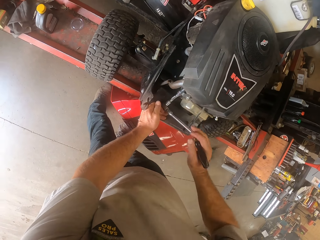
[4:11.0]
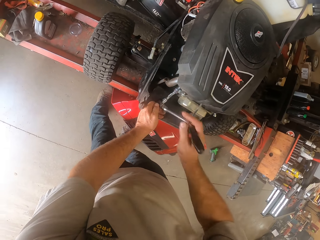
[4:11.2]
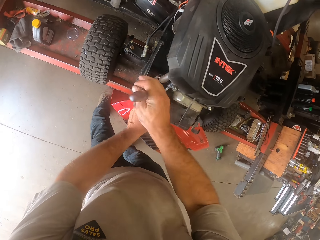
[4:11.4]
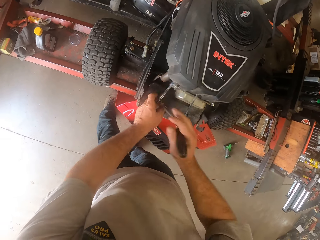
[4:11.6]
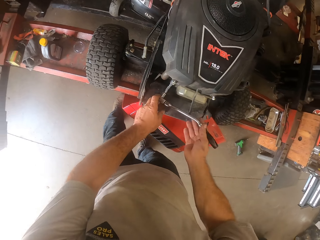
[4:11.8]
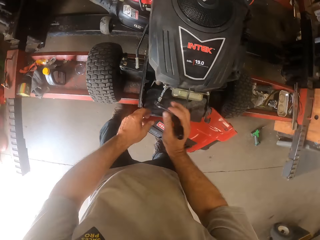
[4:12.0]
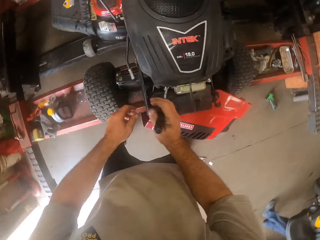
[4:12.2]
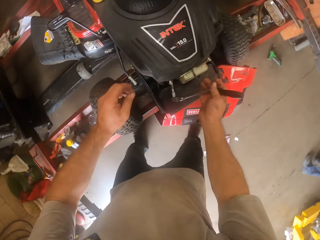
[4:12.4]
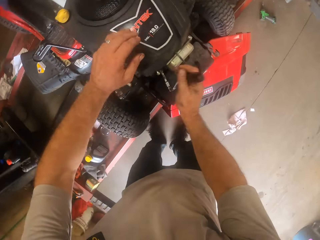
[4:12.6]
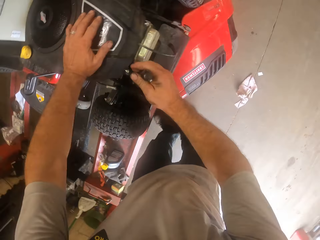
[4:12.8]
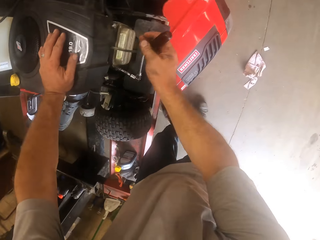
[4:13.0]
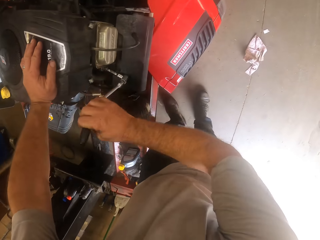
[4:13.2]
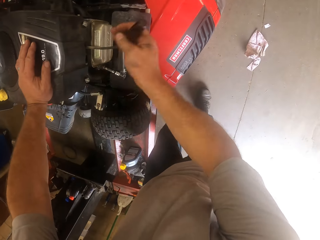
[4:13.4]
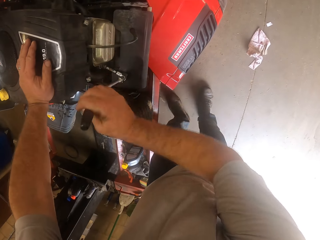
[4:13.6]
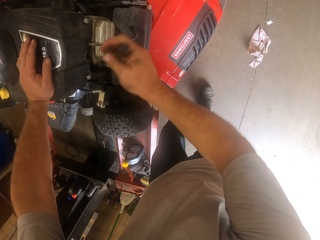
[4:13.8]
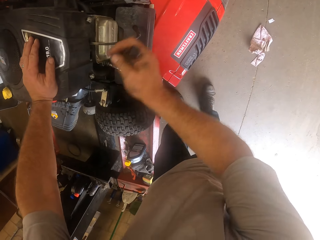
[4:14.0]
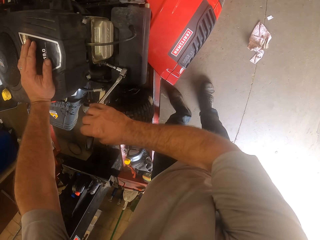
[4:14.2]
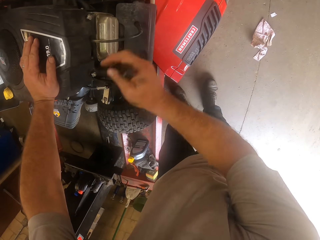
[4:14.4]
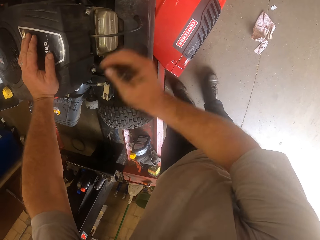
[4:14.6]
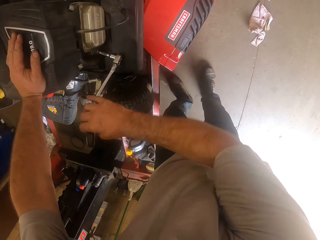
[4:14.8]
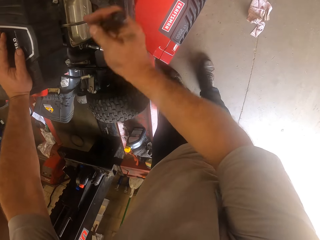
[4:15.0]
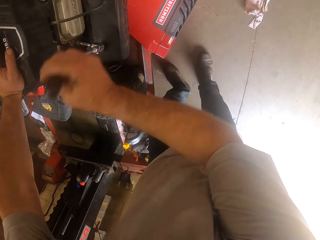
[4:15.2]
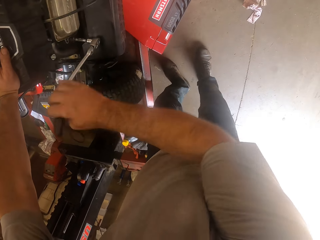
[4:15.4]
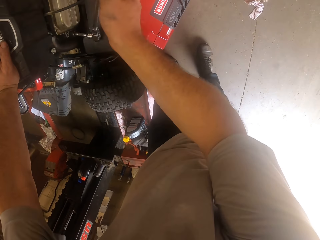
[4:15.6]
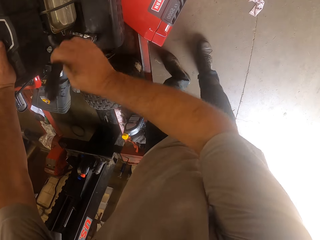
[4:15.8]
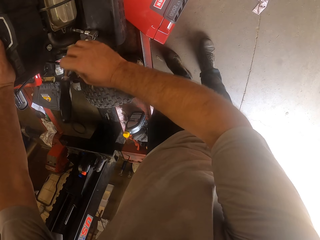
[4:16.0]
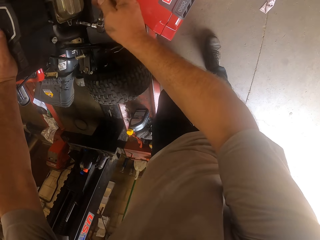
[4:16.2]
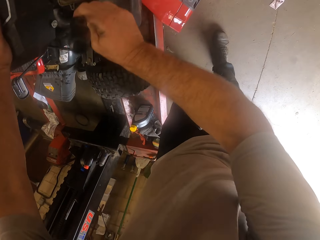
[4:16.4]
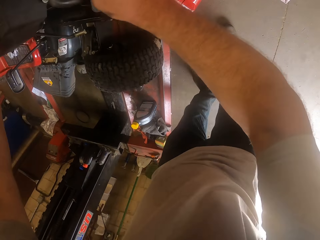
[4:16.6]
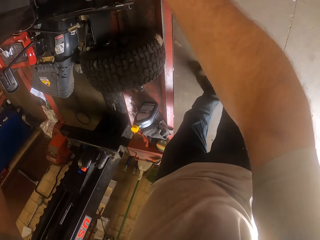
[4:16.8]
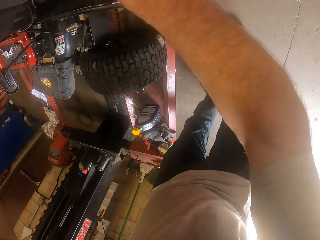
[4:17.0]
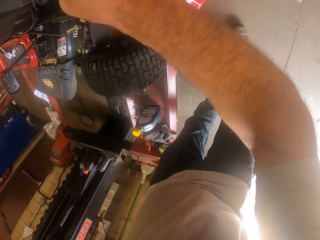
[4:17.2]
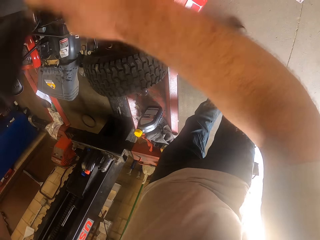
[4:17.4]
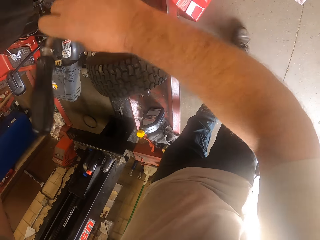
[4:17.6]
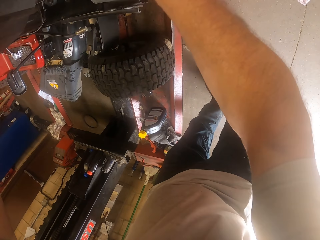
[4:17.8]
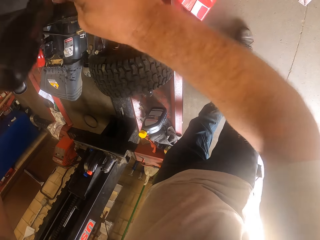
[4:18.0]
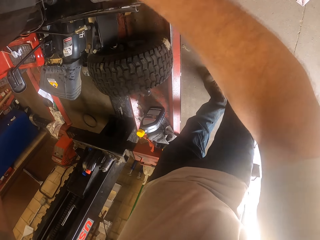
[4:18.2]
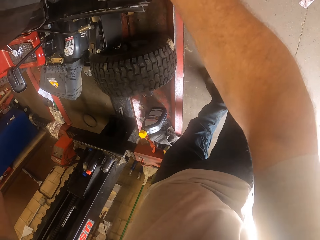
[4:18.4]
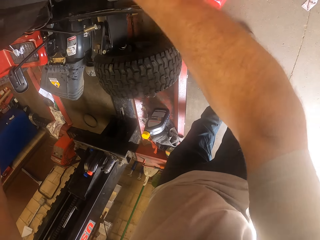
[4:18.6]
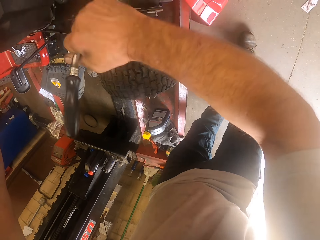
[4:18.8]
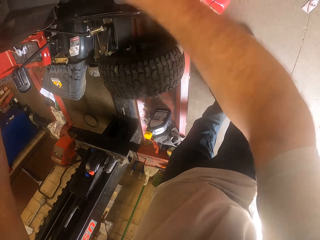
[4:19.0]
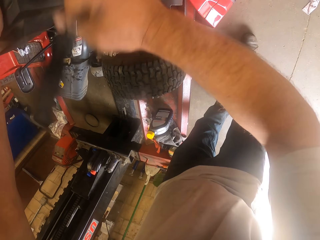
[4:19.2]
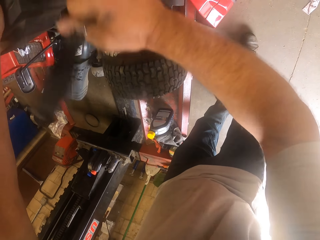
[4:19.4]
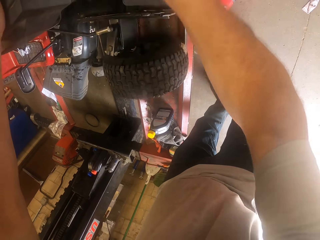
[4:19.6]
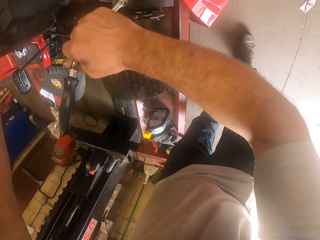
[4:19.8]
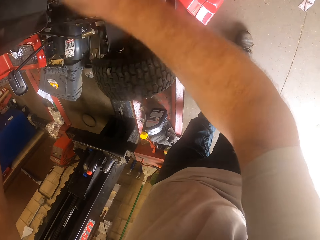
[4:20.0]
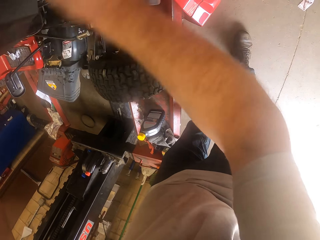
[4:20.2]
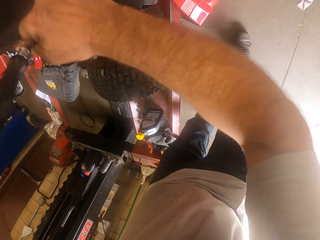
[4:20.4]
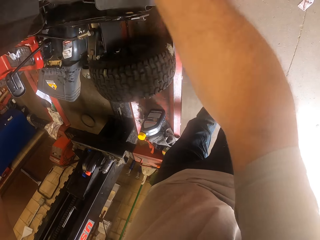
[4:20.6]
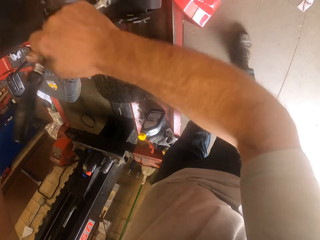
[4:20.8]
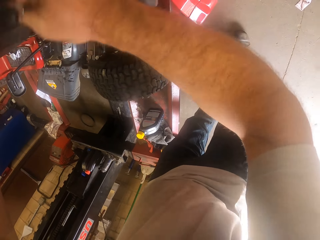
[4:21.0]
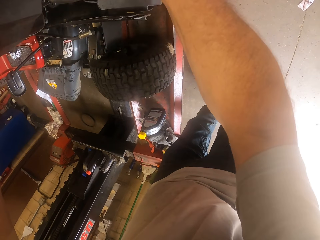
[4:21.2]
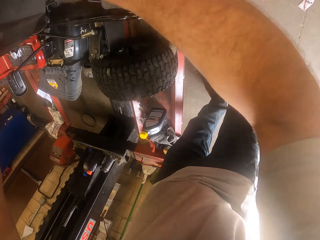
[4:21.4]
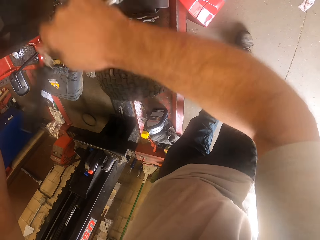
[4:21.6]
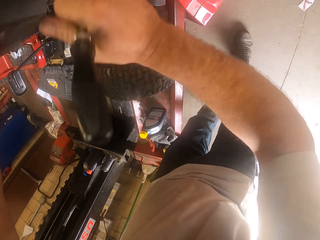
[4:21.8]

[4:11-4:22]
The camera wearer touches the lawn mower.

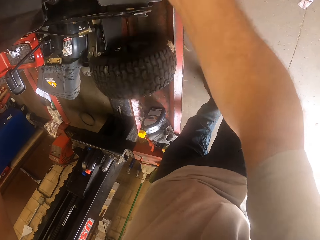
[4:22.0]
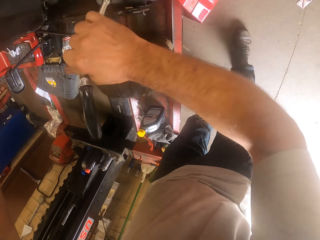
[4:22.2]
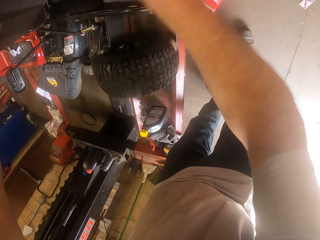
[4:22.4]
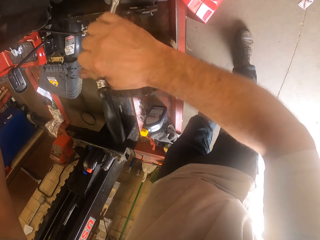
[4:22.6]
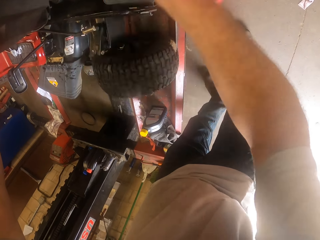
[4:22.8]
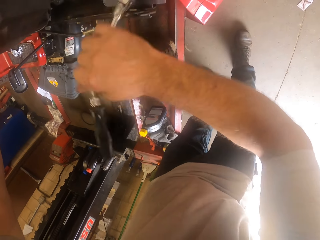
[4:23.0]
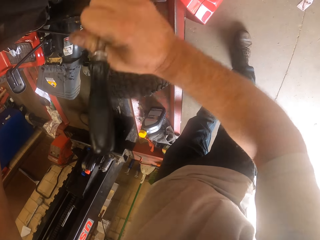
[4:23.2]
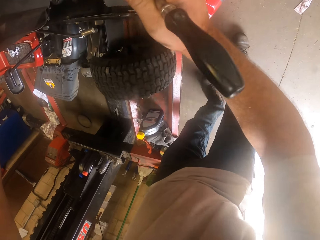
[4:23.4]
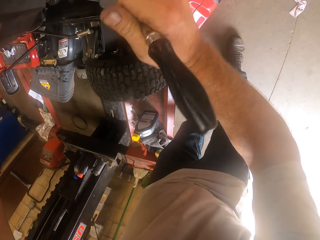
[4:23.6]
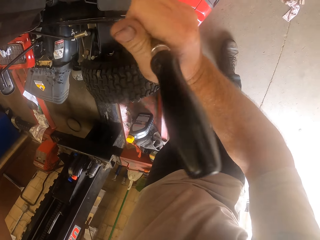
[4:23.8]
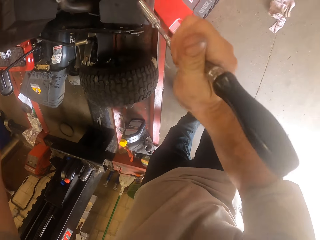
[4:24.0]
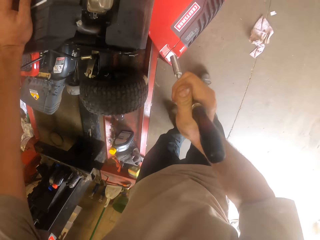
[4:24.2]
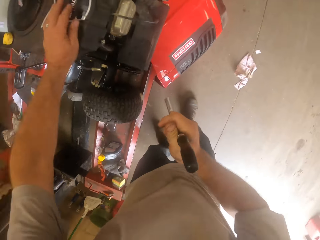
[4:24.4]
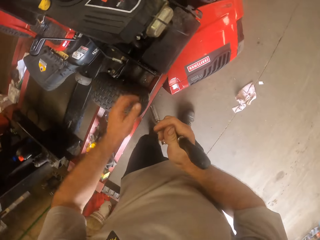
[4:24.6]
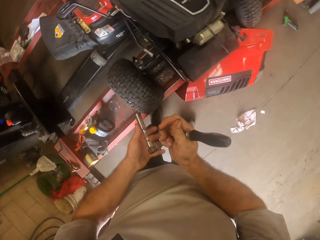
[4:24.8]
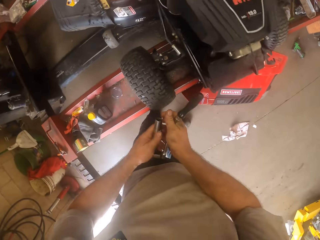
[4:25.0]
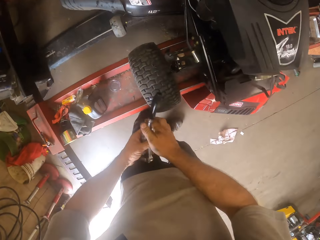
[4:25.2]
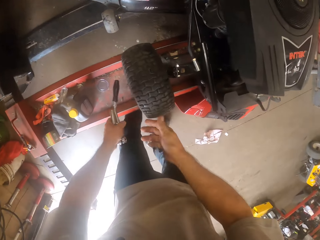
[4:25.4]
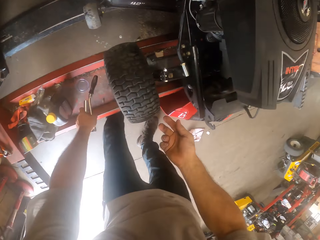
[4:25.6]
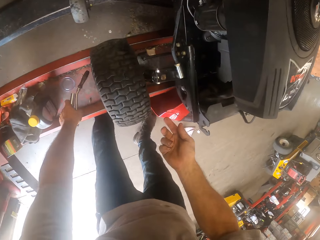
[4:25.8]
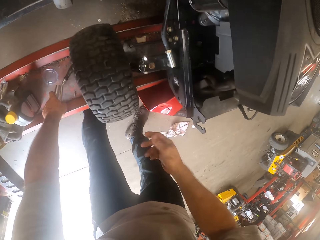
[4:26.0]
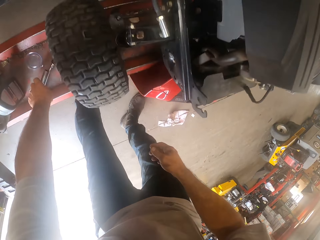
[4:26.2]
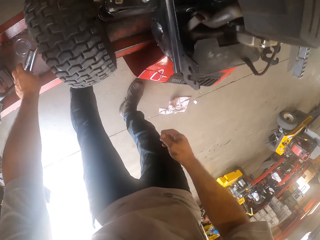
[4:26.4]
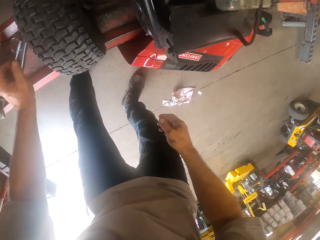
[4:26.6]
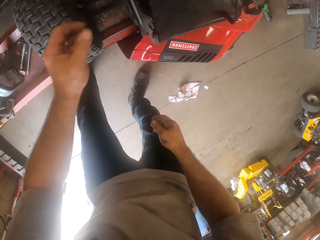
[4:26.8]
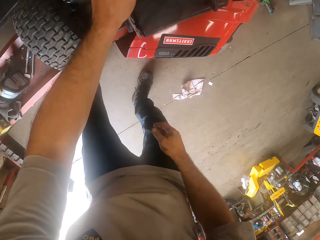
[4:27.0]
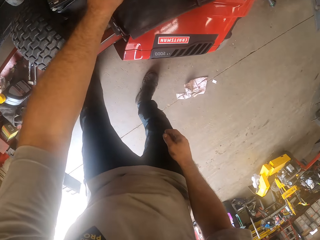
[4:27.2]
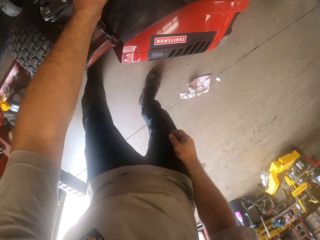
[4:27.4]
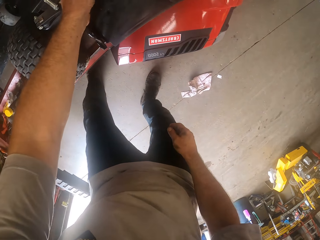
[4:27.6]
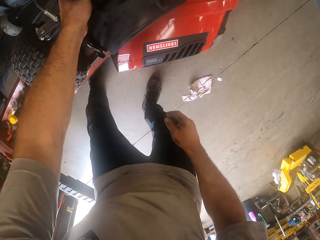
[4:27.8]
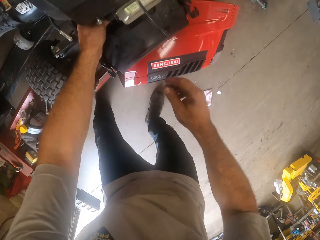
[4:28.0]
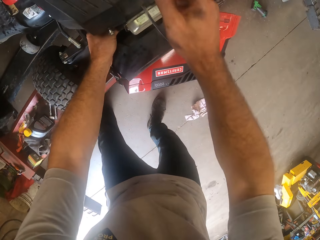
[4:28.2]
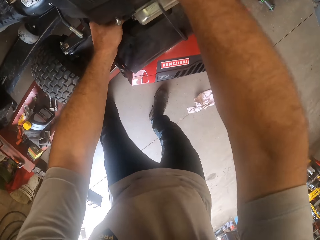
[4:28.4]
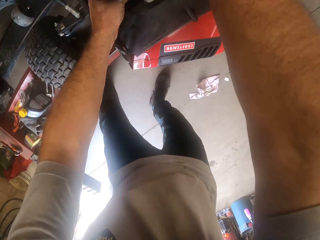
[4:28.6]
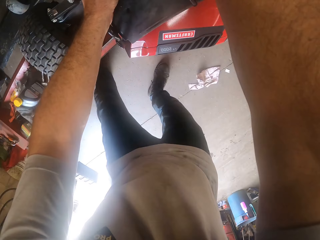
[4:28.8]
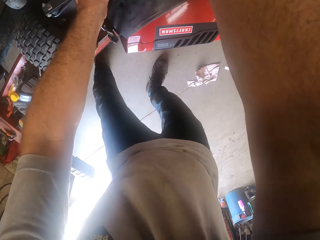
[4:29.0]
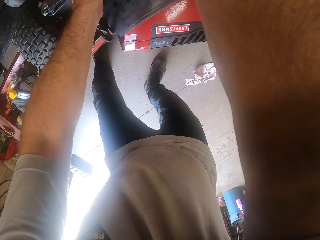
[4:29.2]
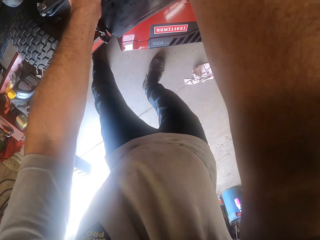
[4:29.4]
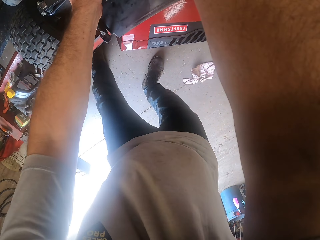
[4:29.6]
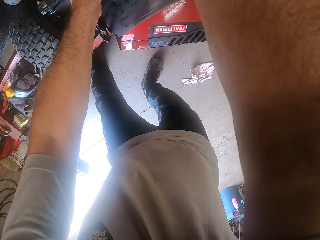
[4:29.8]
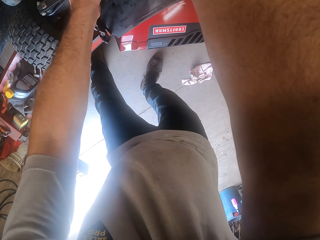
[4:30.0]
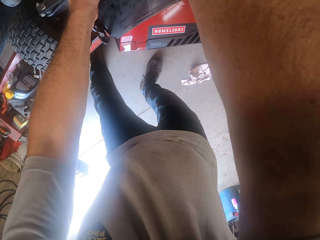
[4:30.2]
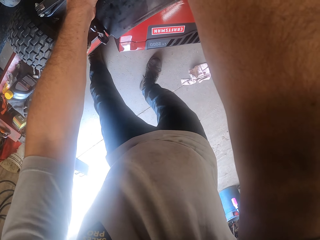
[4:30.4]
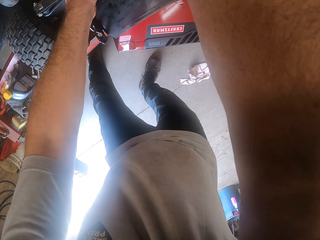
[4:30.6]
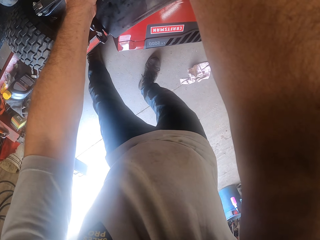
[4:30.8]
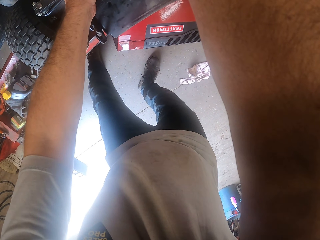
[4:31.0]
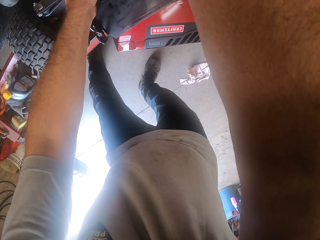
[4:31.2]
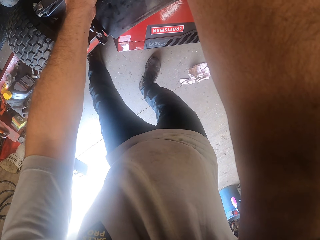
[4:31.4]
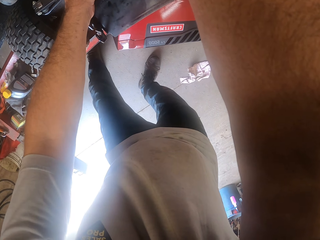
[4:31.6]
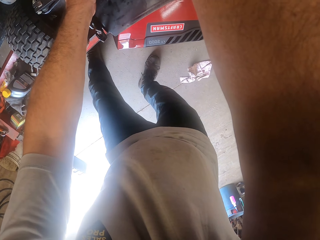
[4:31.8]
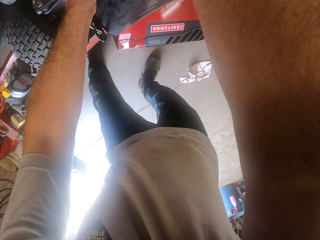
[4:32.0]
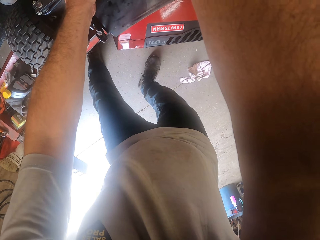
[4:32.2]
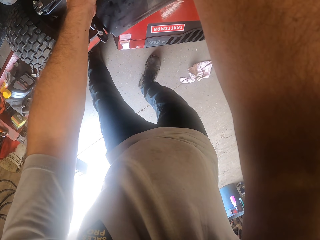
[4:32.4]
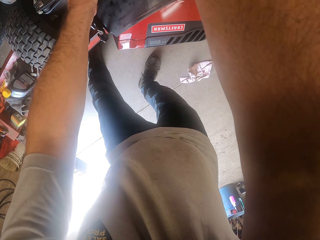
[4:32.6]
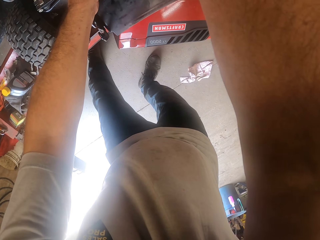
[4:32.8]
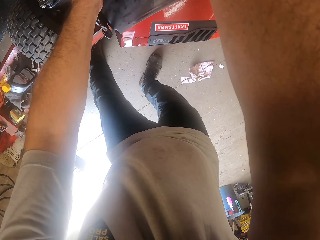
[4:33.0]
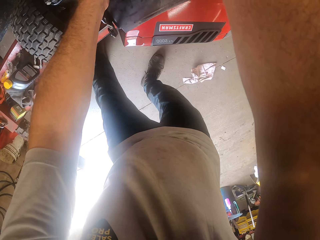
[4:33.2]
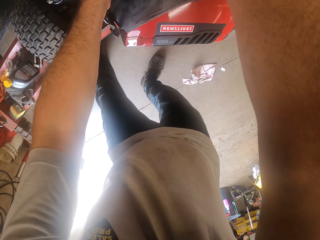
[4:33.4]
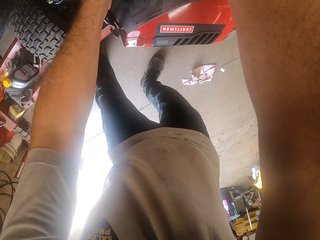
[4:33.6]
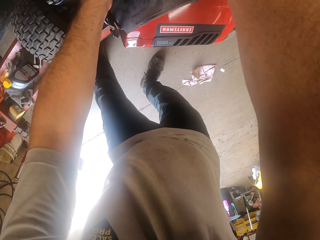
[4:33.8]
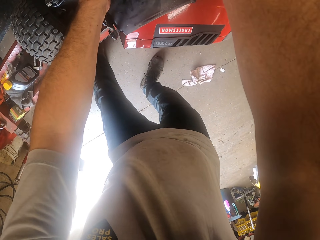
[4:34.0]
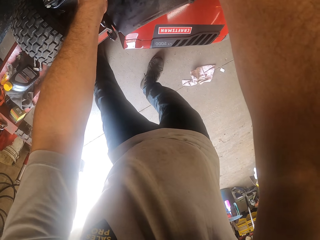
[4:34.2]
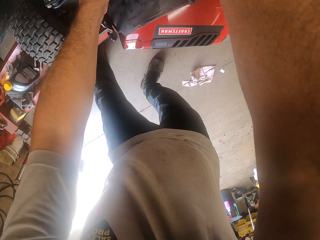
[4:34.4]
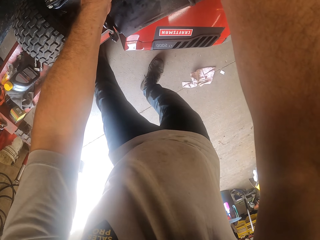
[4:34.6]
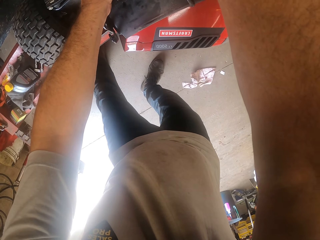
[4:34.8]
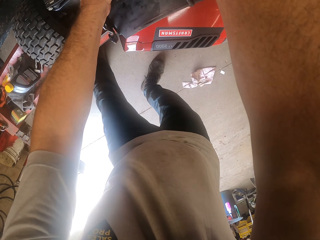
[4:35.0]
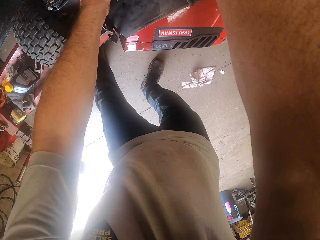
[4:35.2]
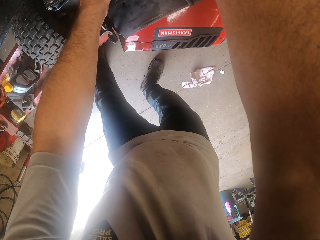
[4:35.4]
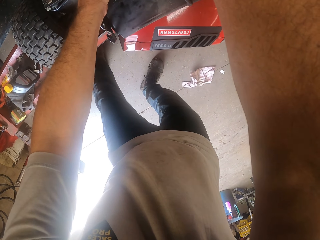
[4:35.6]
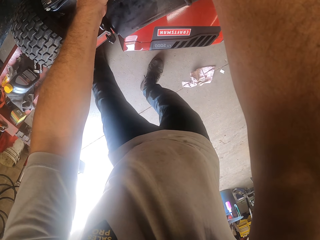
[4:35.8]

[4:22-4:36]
The camera wearer switches the wrench to his left hand. He drops the wrench on the workbench. He holds the lawn mower with his left hand. He touches the lawn mower with his right hand.
